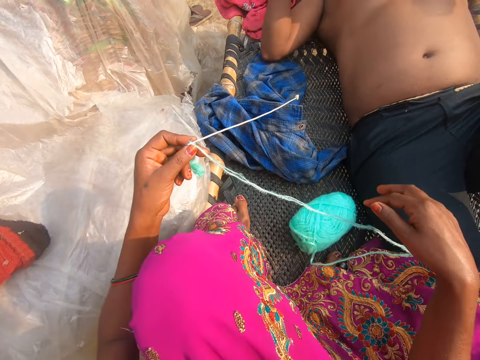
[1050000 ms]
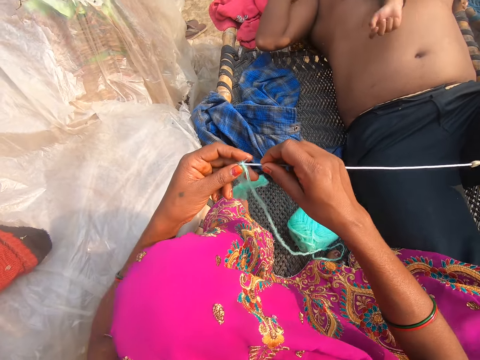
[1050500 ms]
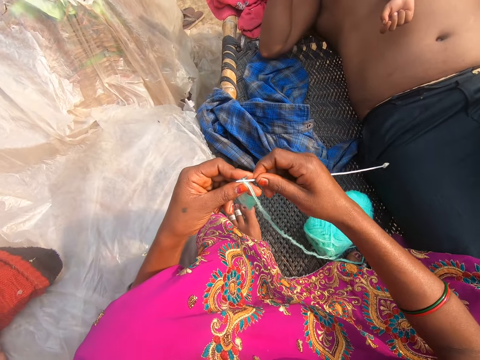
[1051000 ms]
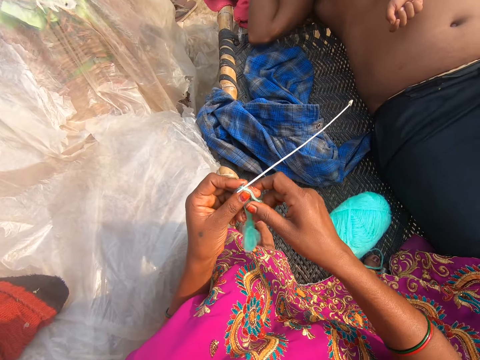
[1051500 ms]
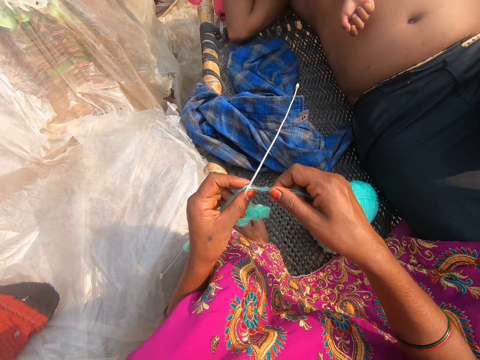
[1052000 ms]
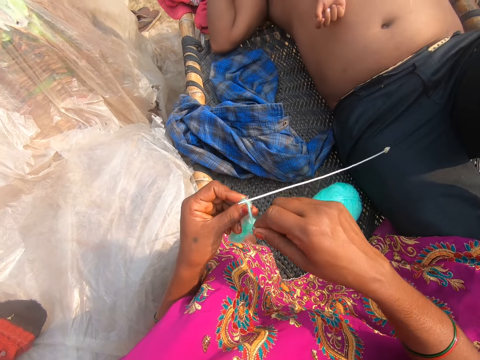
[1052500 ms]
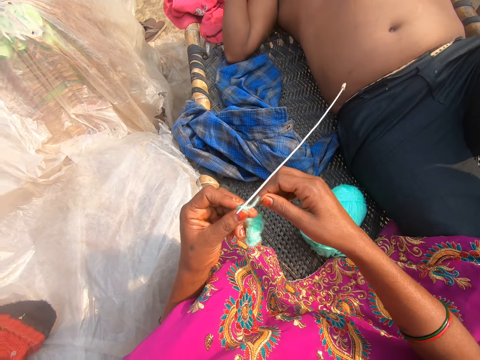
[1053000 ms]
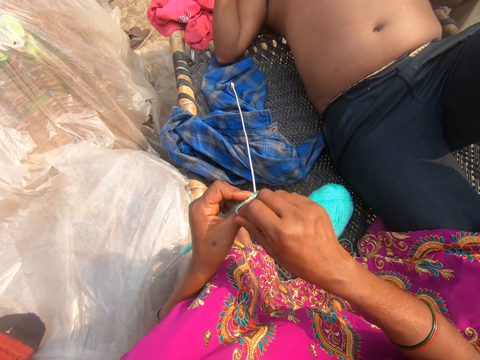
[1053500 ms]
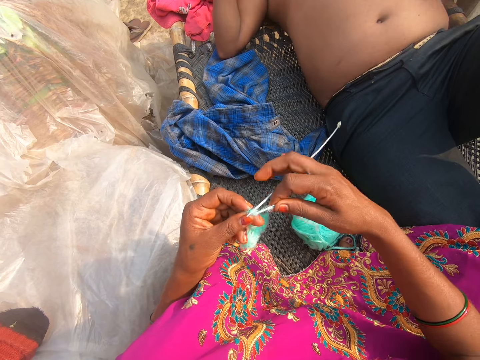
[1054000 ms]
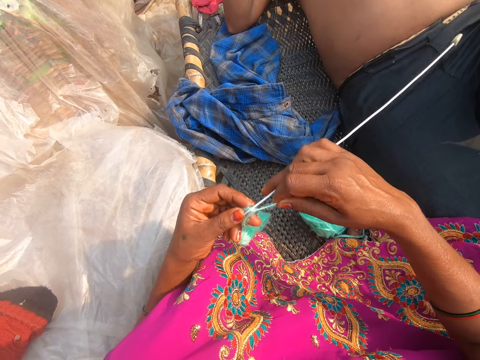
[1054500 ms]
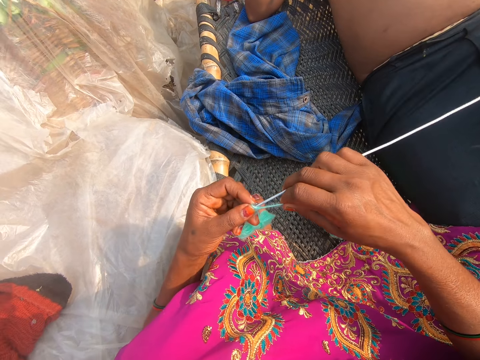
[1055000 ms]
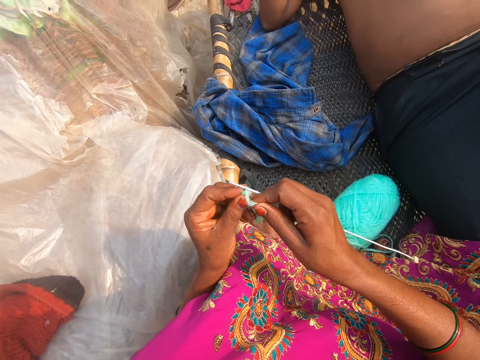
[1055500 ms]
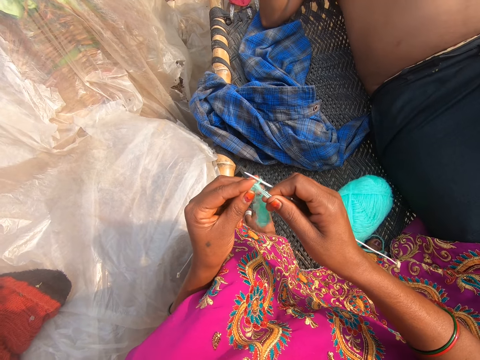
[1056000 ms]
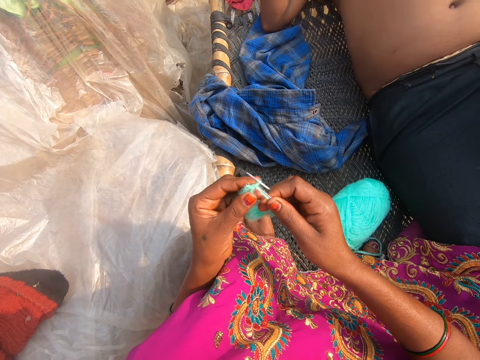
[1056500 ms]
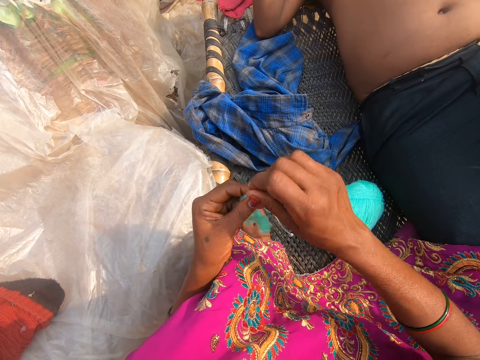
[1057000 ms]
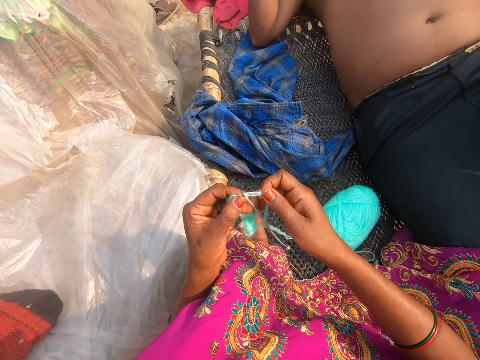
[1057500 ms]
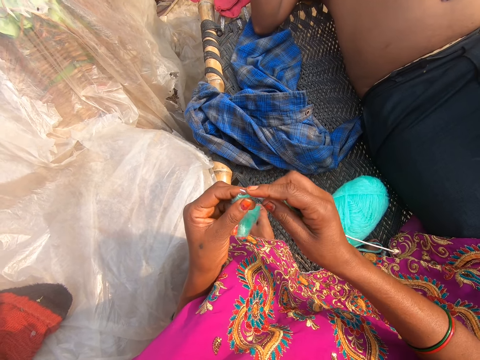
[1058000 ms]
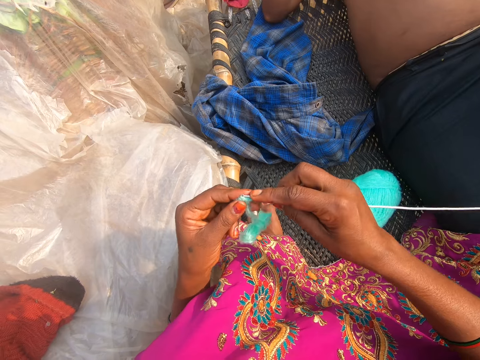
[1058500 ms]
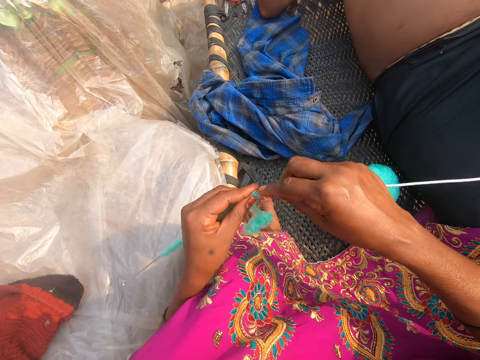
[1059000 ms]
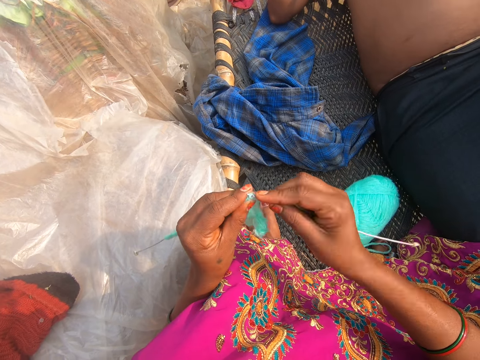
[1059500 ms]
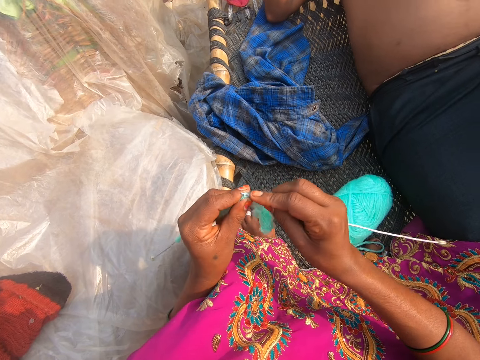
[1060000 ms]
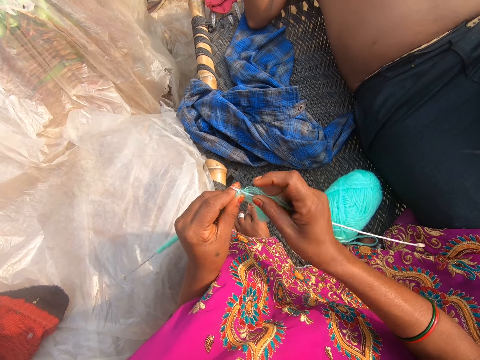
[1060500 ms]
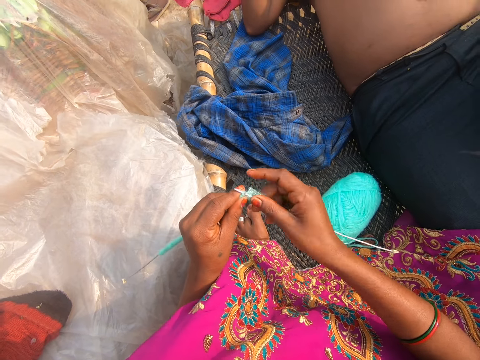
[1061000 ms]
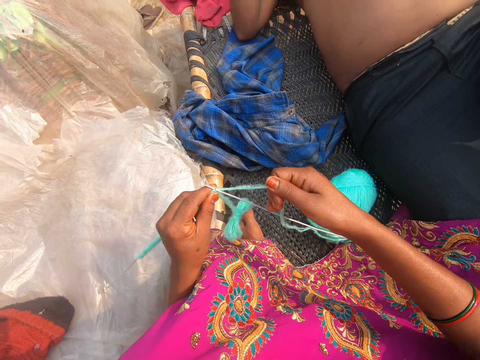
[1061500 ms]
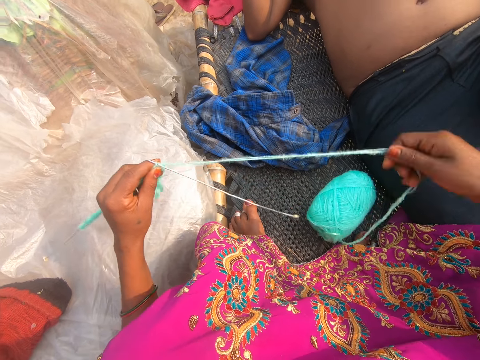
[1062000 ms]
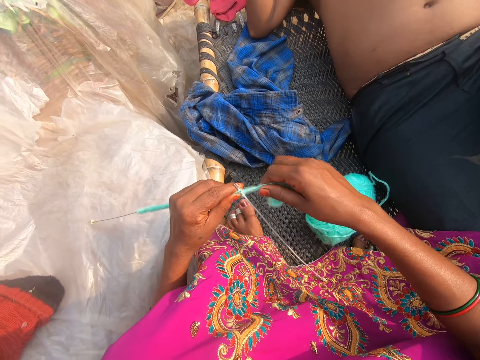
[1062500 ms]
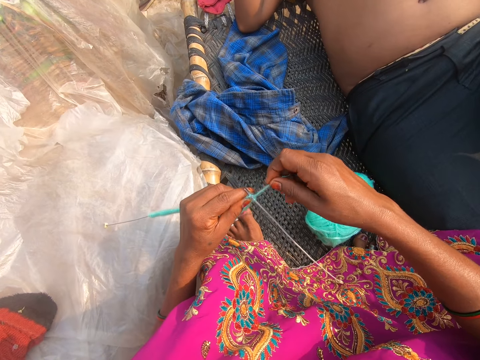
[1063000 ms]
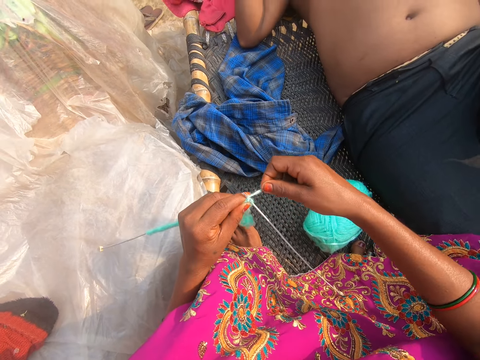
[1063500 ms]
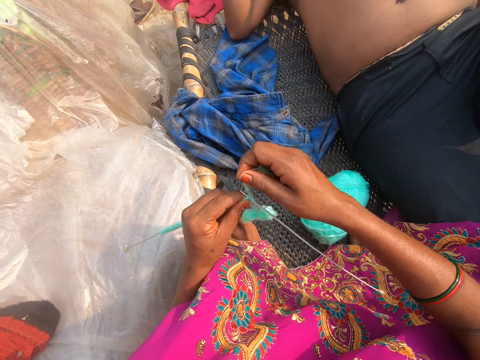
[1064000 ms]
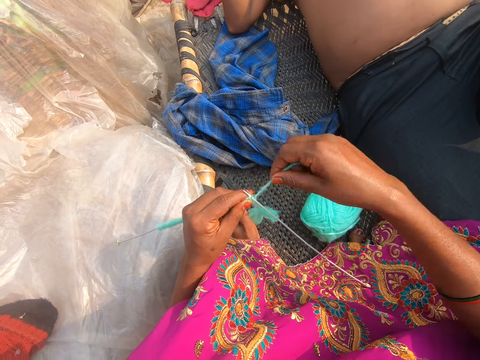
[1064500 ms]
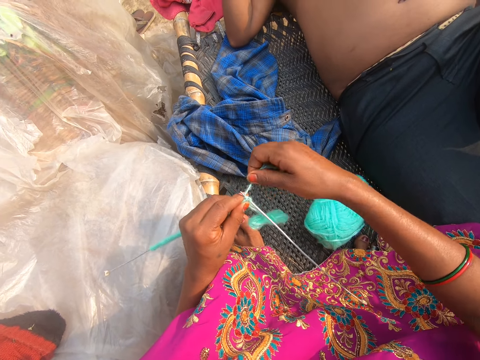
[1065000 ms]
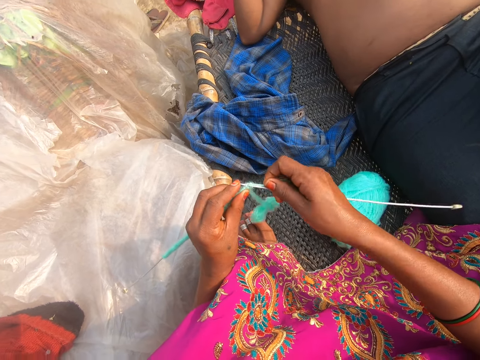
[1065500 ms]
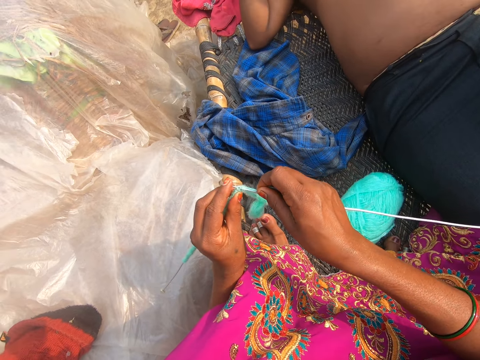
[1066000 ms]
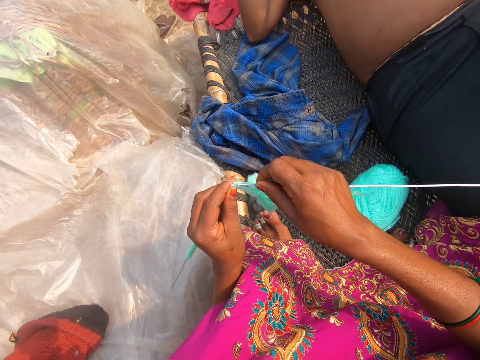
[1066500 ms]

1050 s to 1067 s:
The camera wearer pulls the thread. They knit. They pull the thread. They knit.

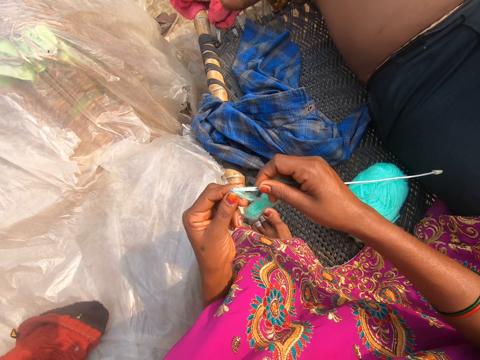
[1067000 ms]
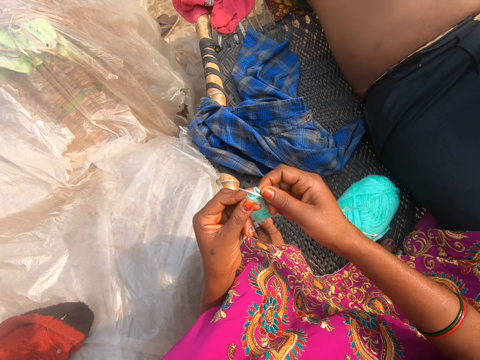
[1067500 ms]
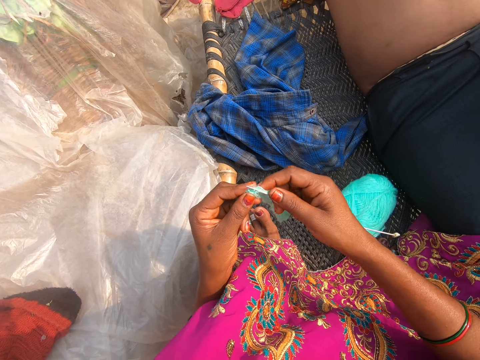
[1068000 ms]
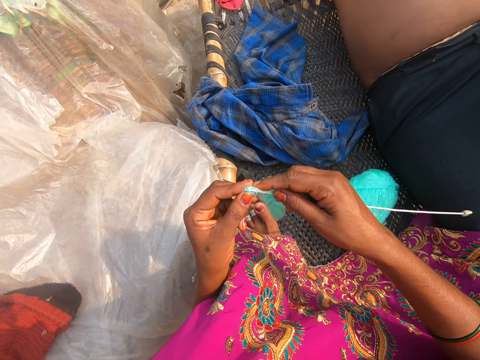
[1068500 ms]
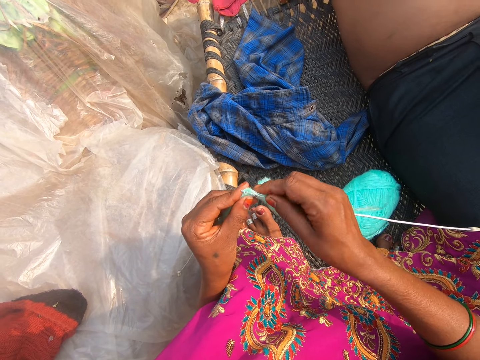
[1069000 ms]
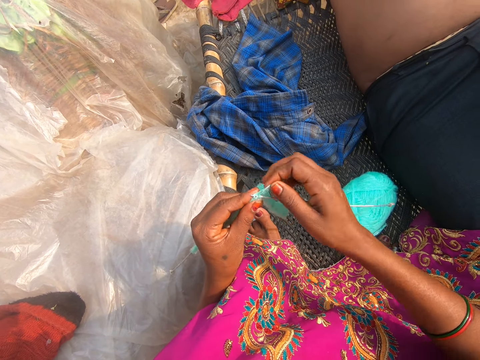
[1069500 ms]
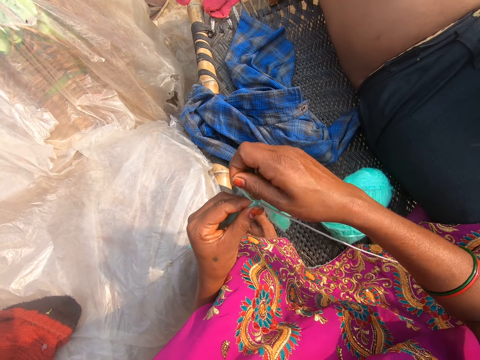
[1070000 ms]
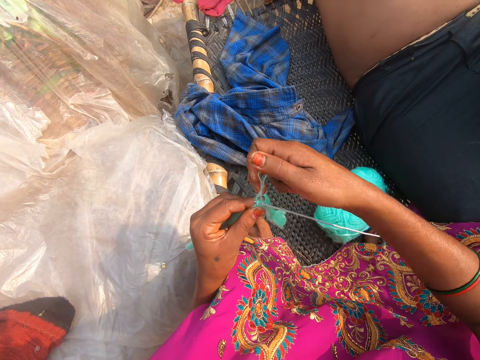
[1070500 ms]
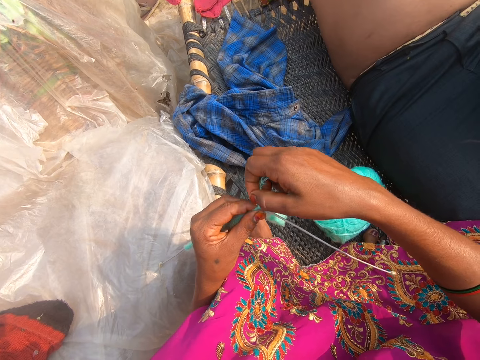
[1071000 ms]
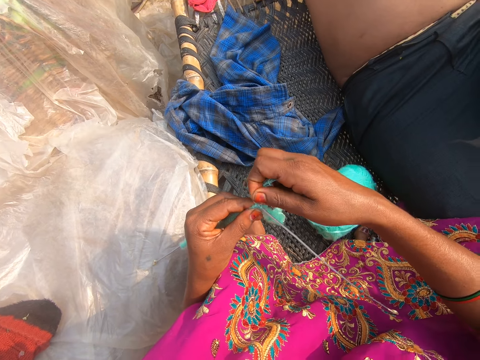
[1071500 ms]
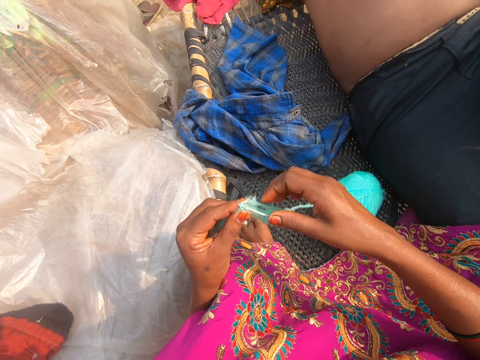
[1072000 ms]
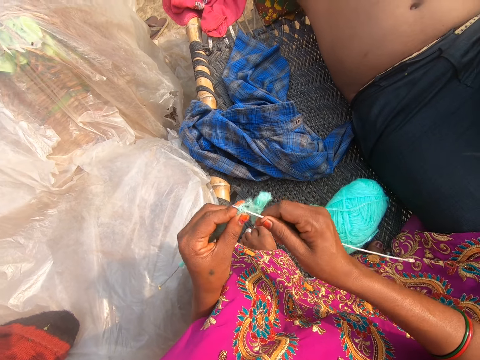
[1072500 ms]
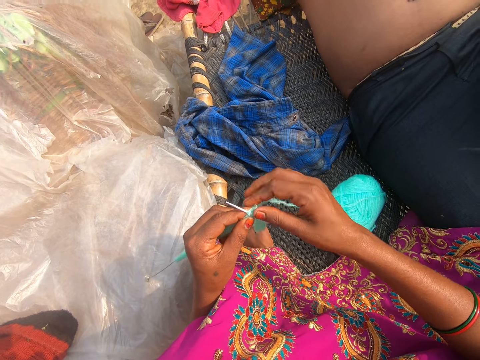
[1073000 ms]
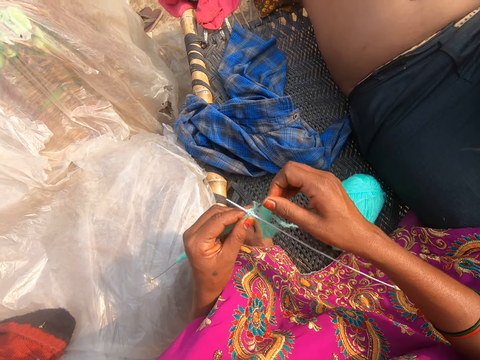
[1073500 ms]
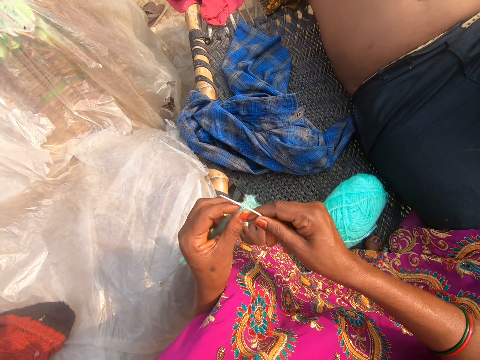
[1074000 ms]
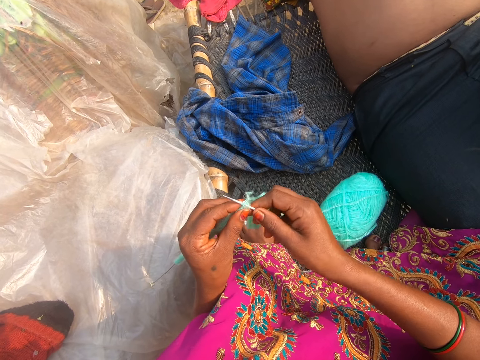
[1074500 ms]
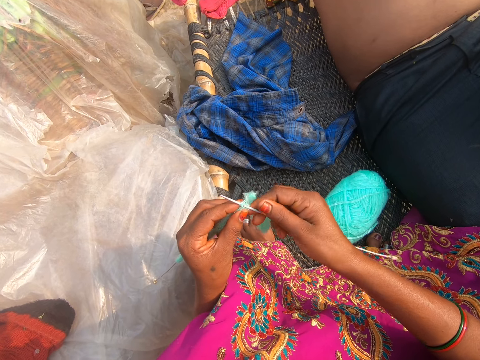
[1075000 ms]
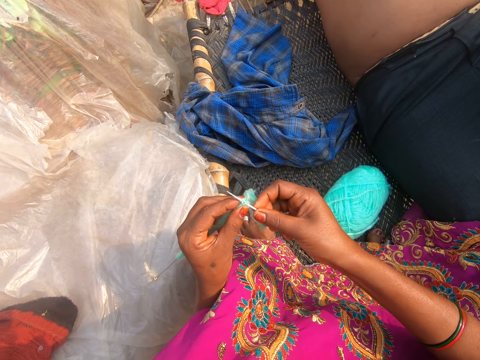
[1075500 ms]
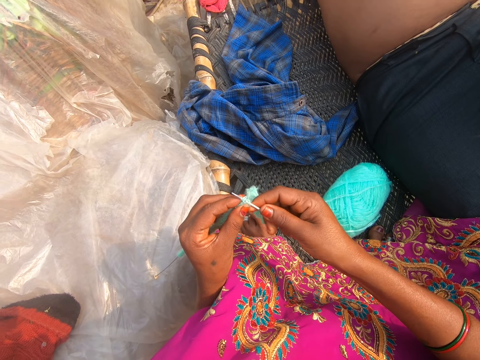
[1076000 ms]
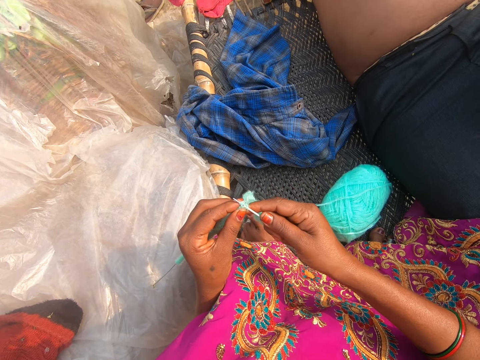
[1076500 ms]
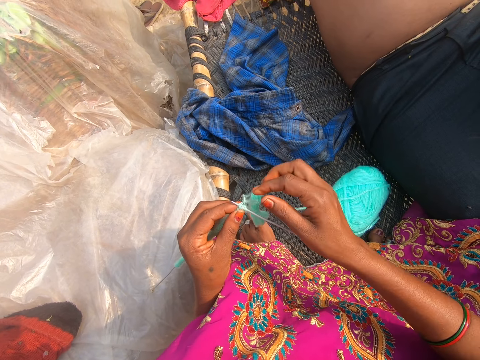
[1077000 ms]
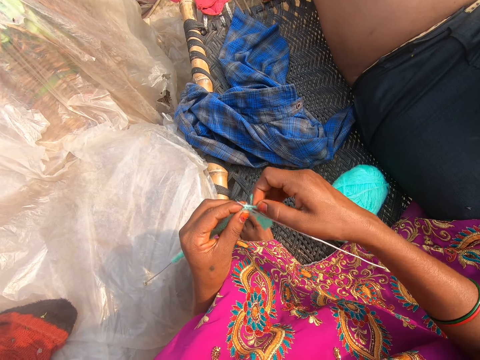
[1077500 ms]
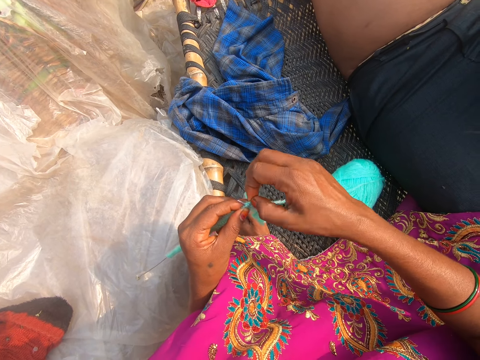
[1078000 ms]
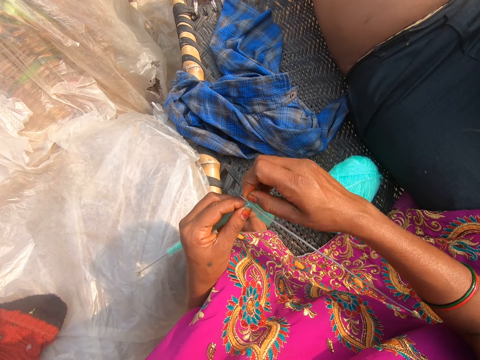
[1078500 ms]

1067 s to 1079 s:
The camera wearer converses with a man. They sew.
